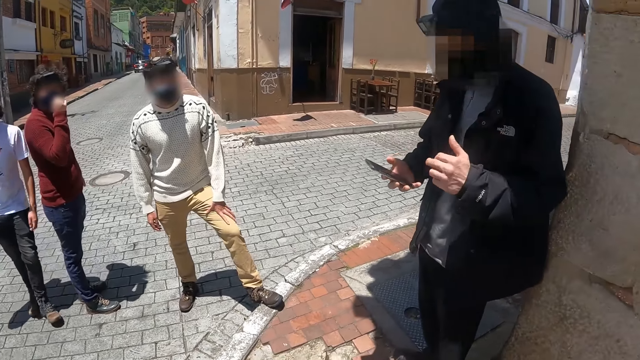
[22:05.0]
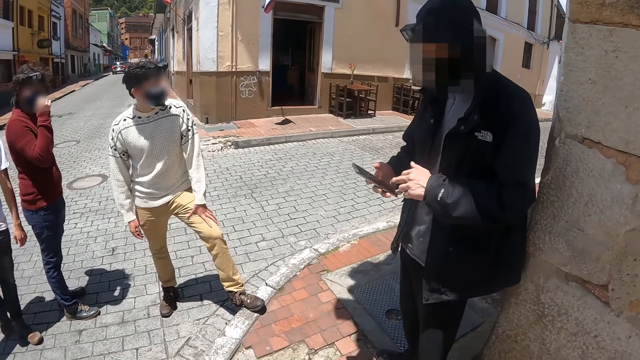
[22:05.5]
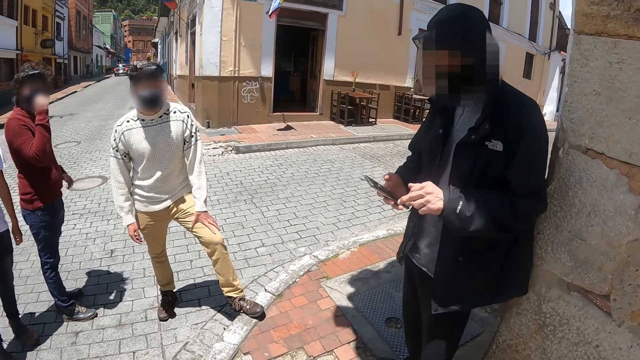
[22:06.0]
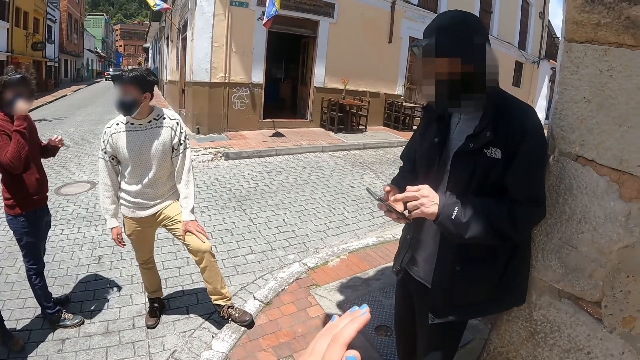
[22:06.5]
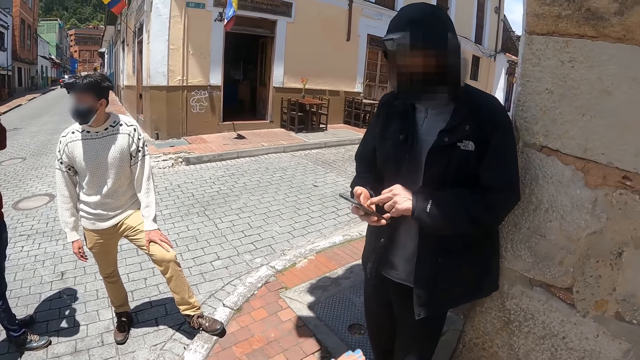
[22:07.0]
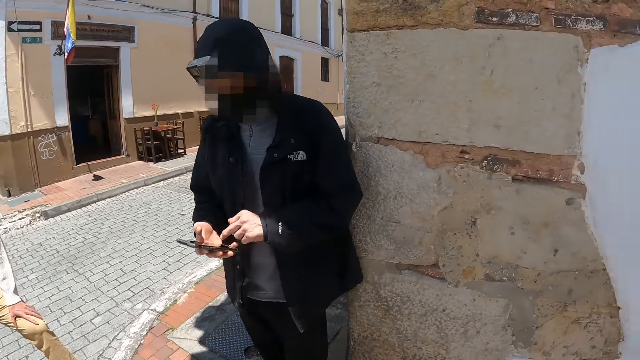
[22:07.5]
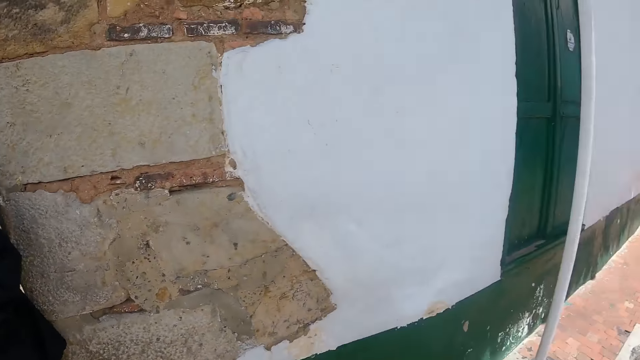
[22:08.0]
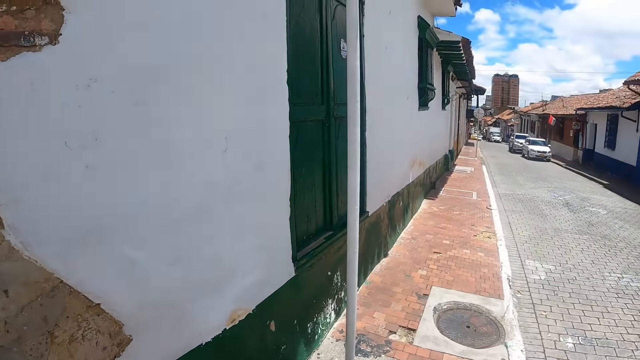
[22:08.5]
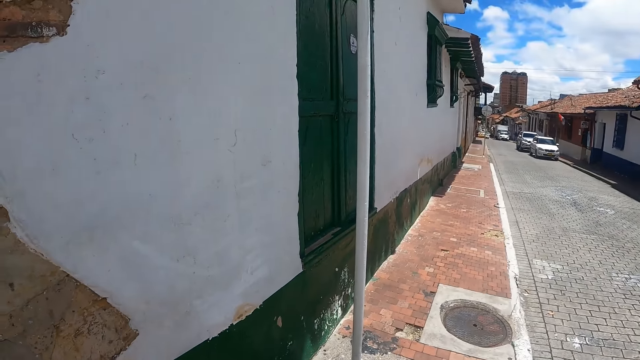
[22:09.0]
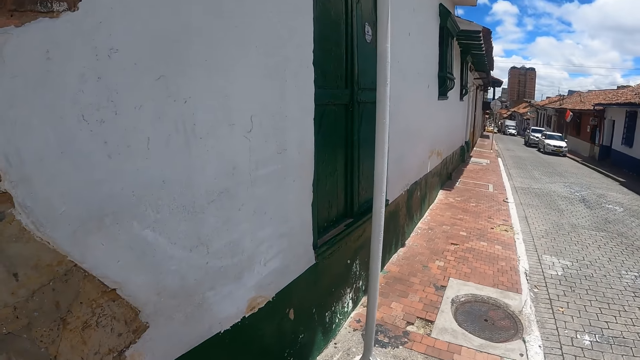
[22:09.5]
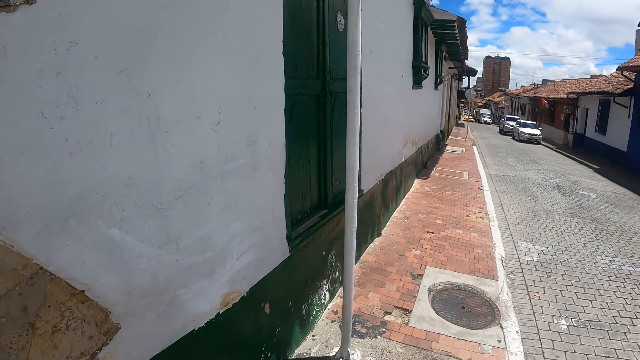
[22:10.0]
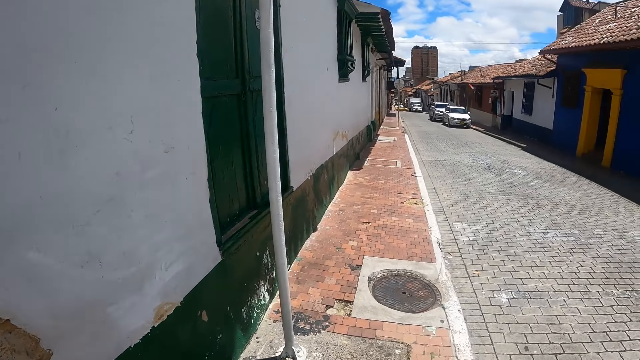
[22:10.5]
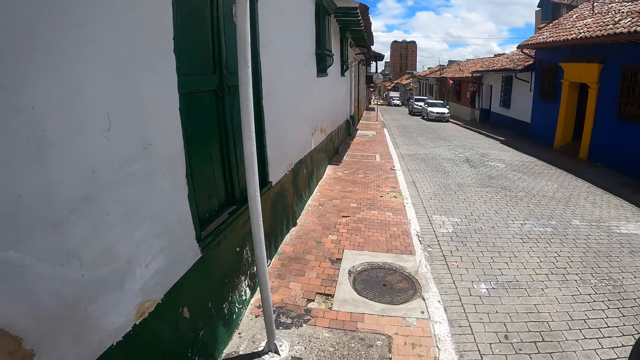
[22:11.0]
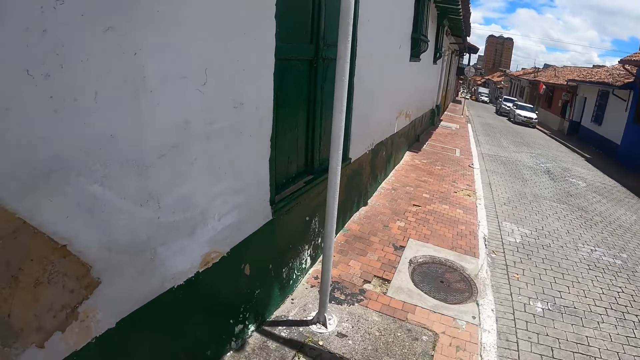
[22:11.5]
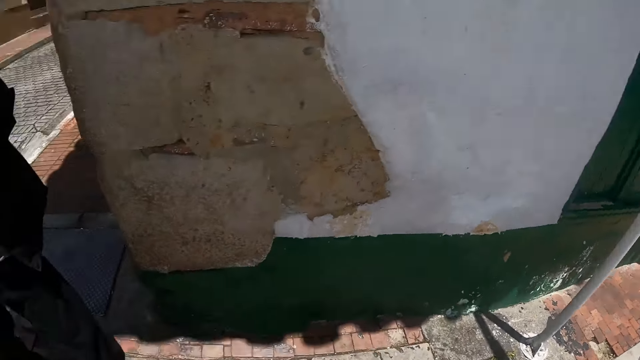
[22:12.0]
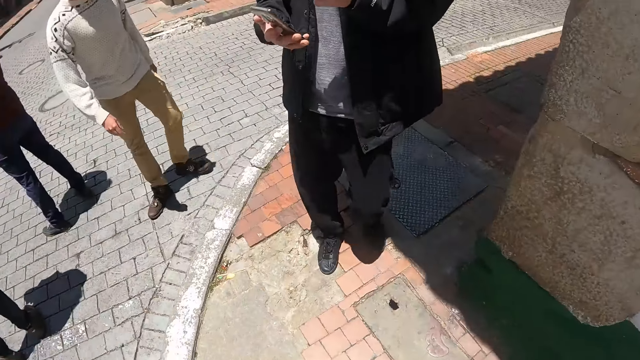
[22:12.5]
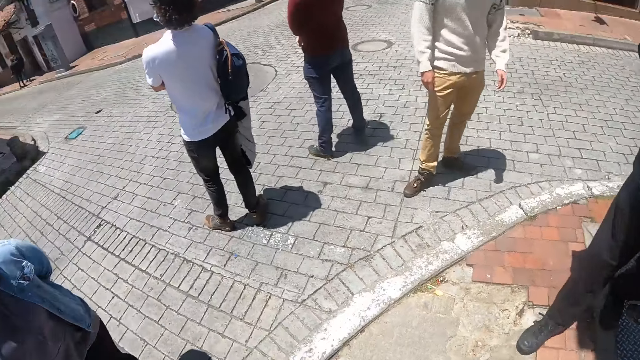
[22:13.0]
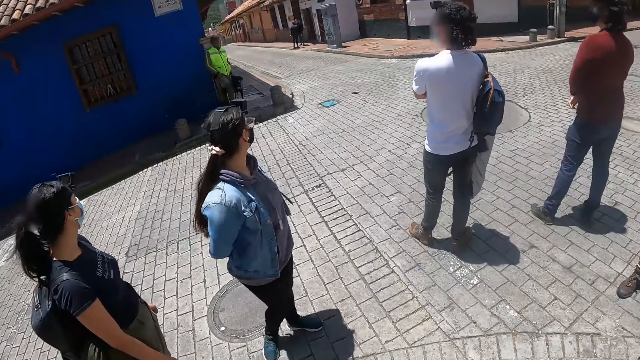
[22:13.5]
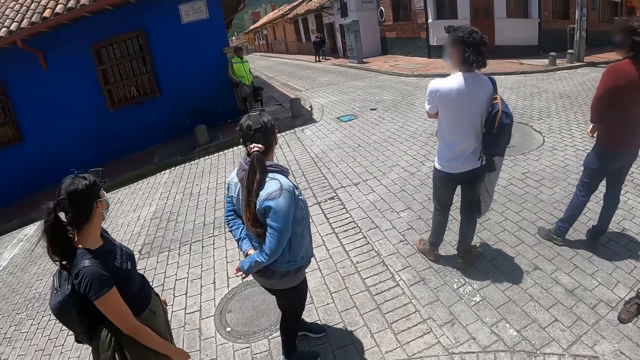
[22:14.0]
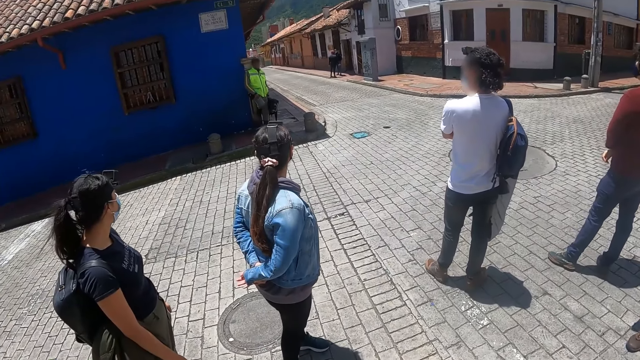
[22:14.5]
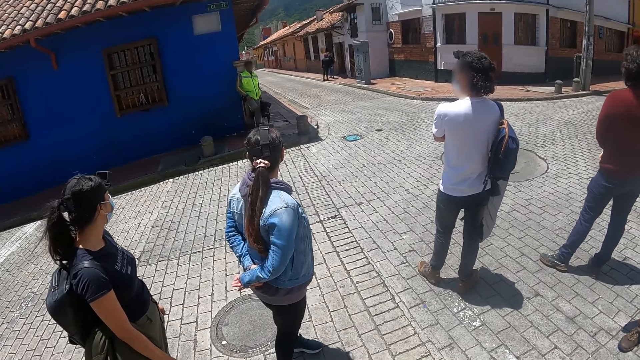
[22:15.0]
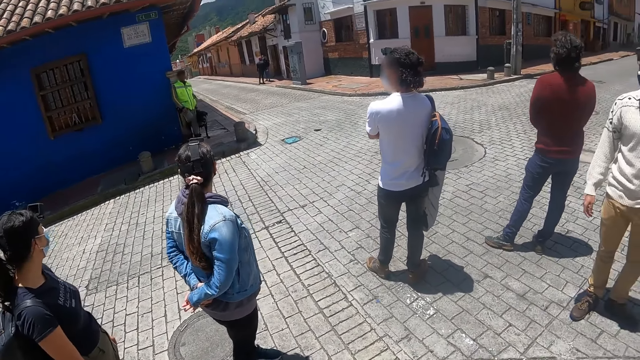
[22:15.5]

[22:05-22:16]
The camera wearer moves the hand. They look across the road. They look around. They look at another side of the road.

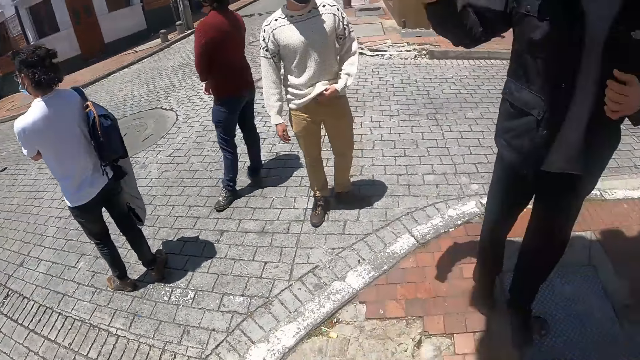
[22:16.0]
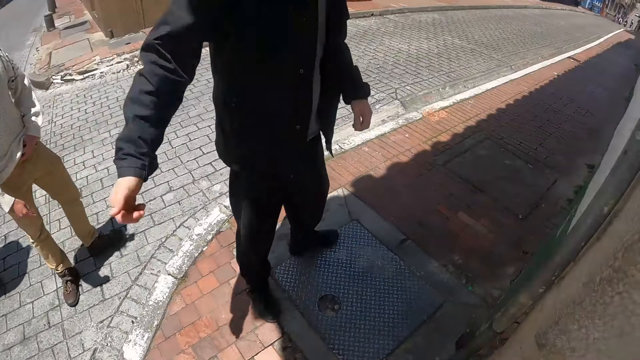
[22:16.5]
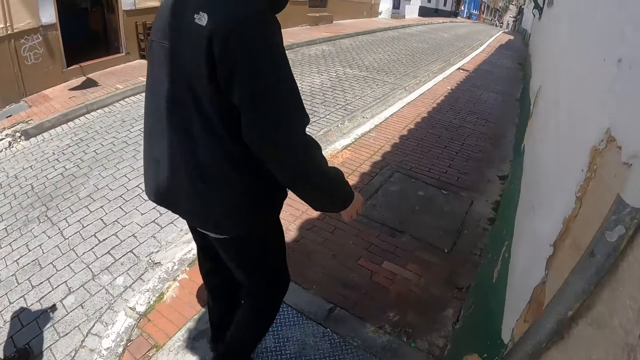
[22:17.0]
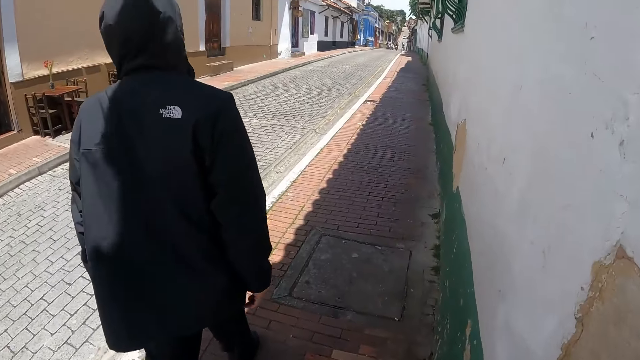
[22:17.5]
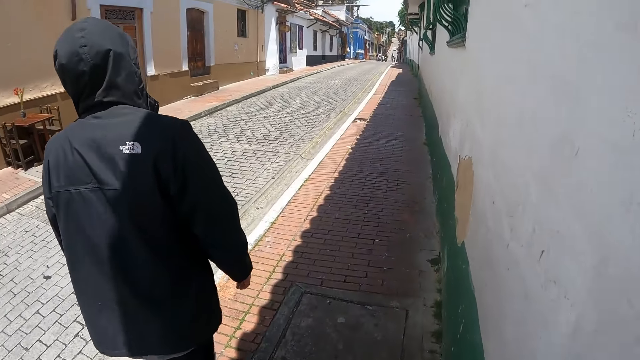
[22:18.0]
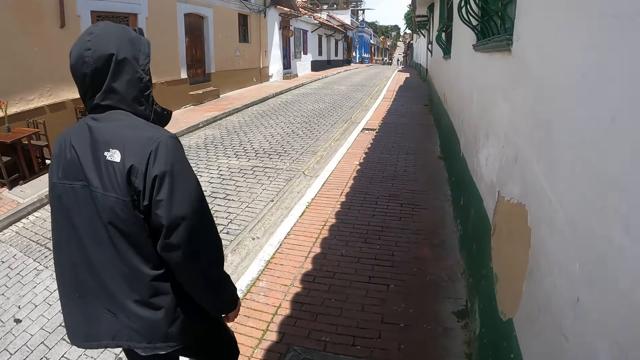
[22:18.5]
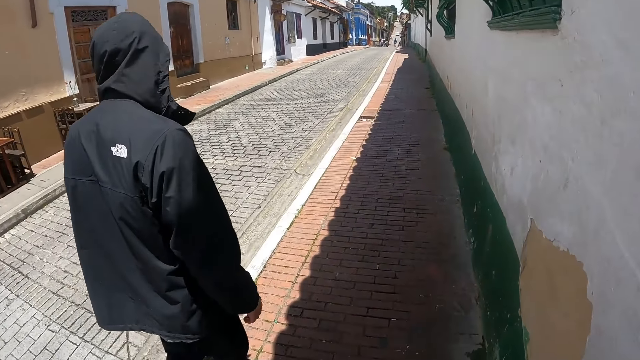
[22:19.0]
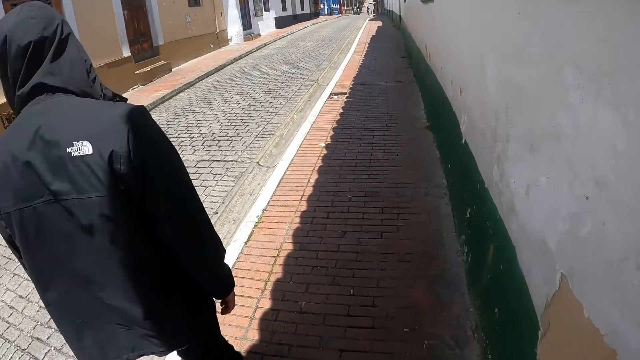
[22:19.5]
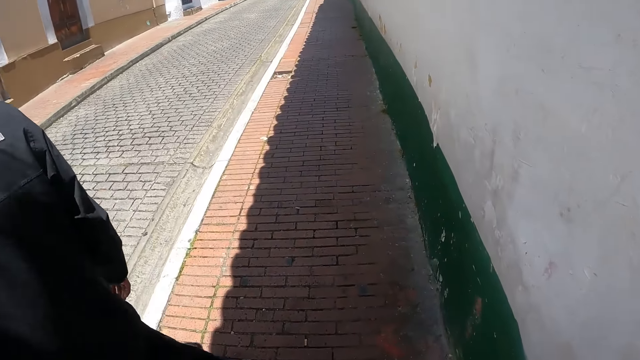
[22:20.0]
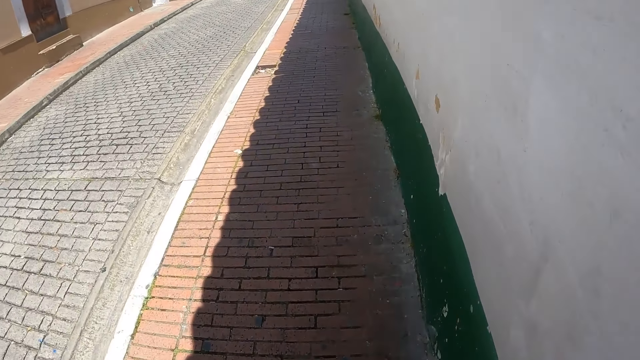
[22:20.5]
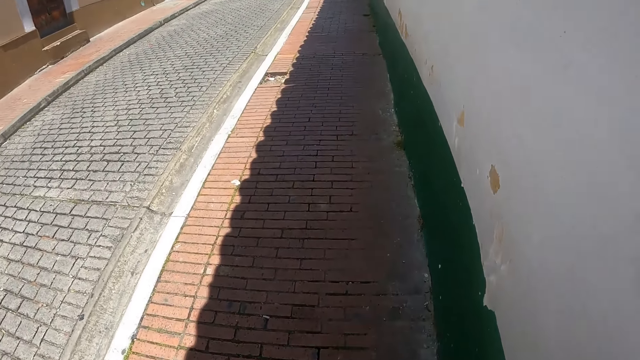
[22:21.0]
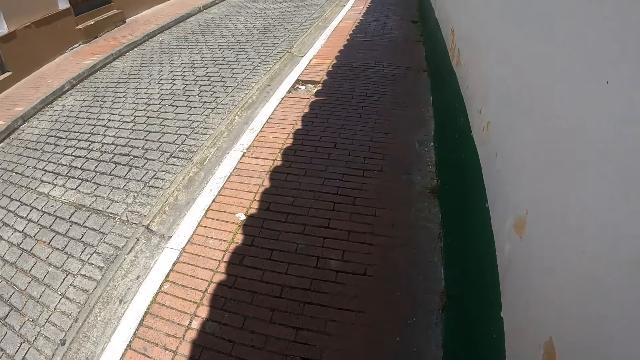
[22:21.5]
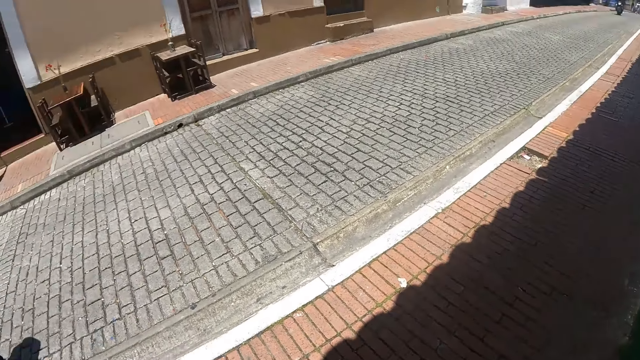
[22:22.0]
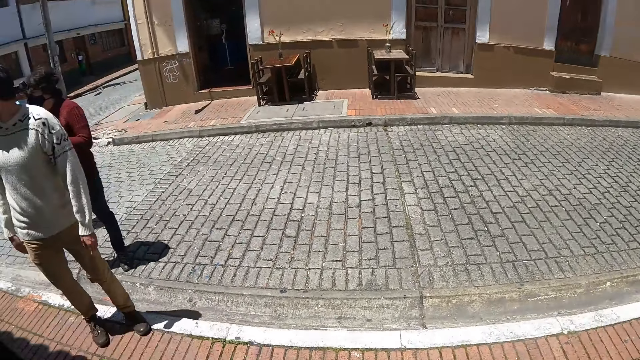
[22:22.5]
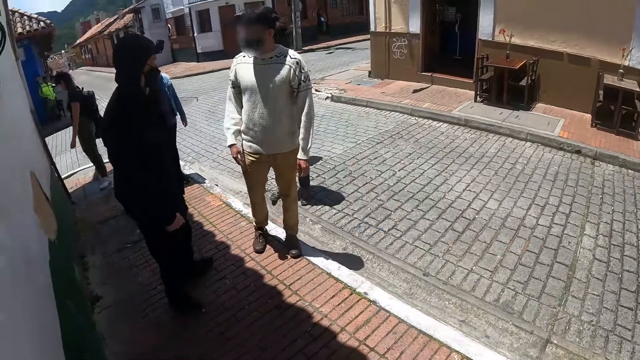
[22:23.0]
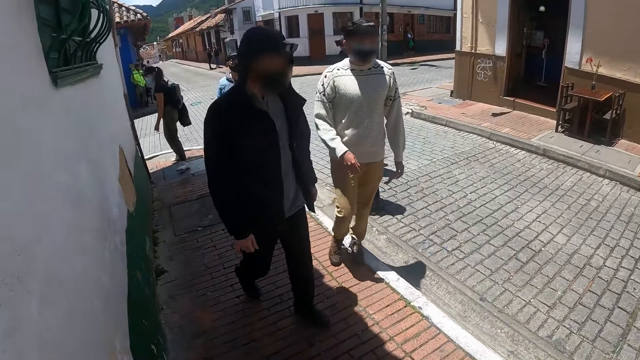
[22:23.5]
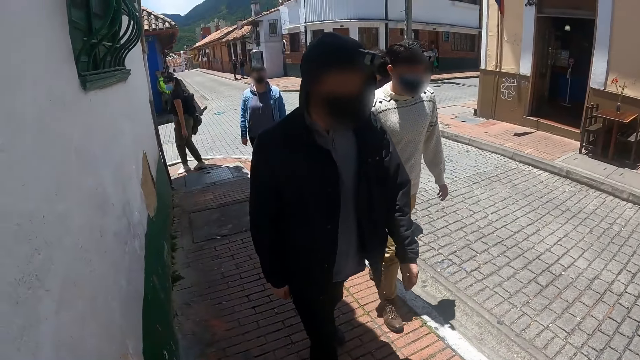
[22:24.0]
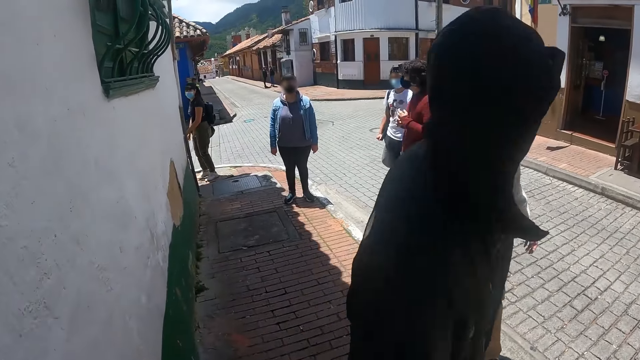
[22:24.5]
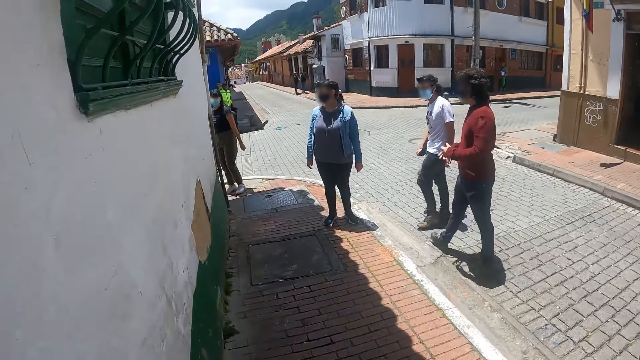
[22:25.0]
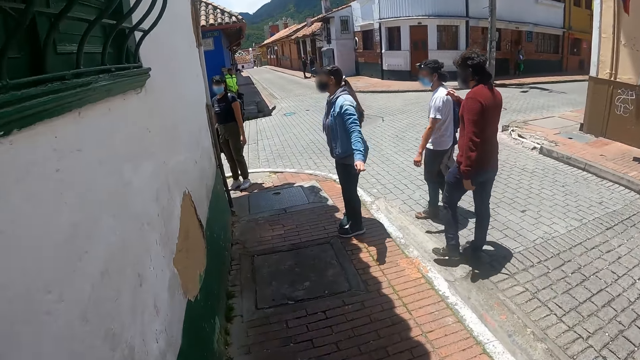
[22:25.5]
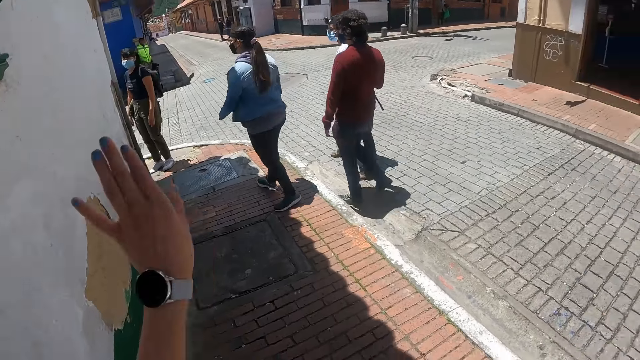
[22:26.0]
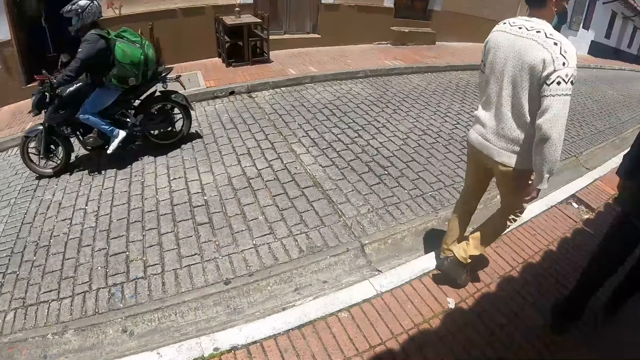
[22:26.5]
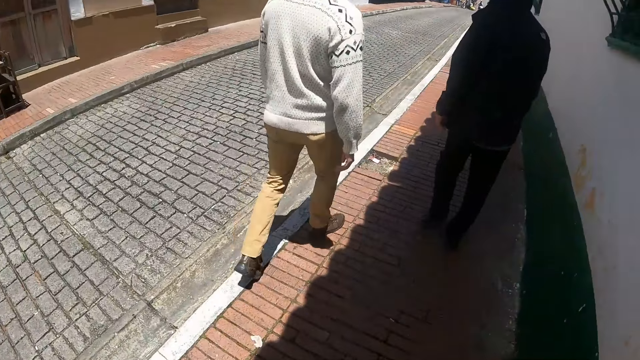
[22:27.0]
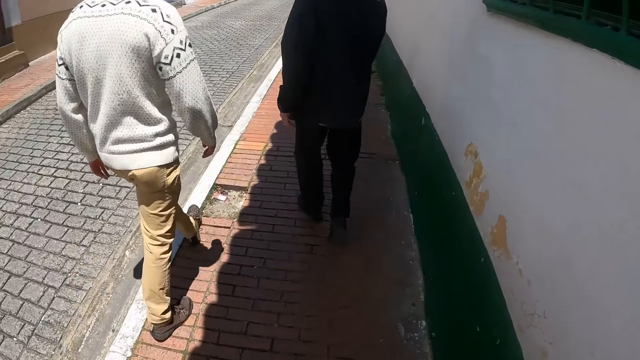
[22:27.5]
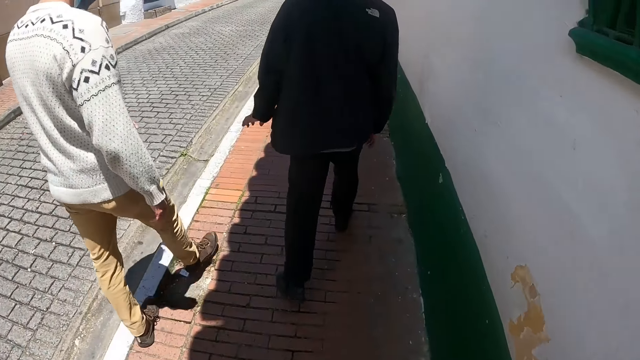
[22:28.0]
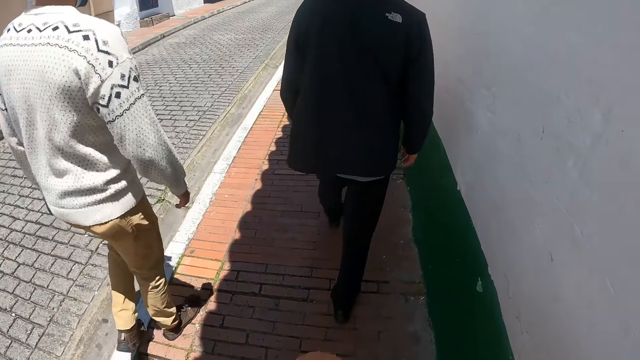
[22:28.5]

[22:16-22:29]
The camera wearer walks on the sidewalk. They look back. They look at the people. They walk on the sidewalk. They move the hand. They walk on the sidewalk.
